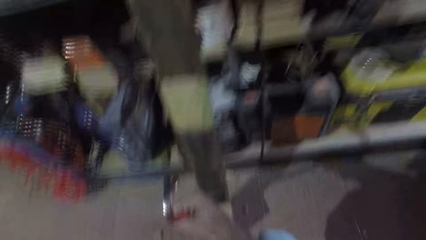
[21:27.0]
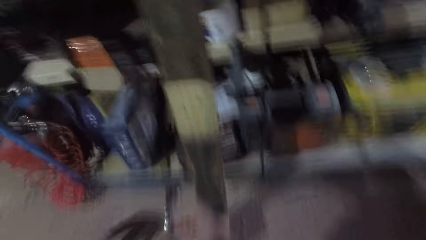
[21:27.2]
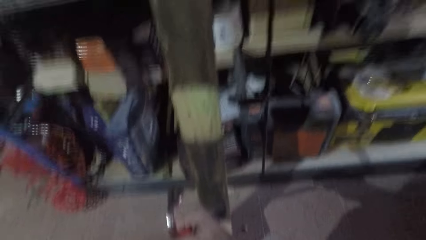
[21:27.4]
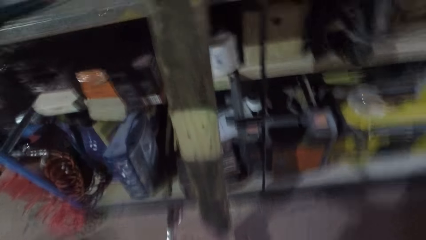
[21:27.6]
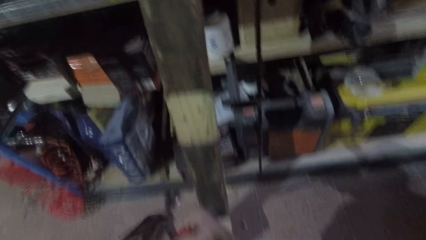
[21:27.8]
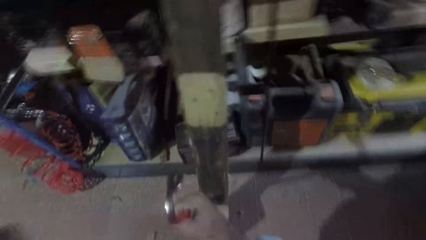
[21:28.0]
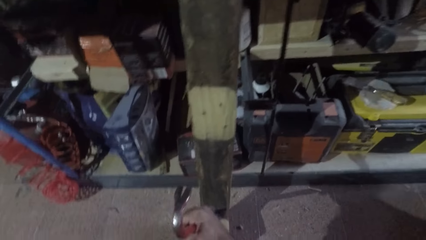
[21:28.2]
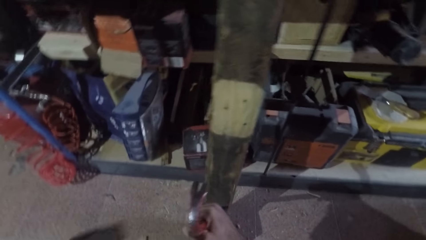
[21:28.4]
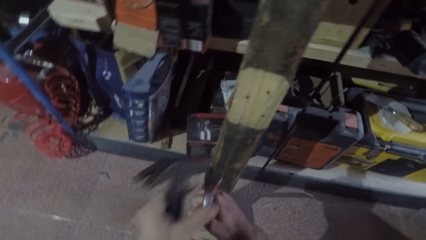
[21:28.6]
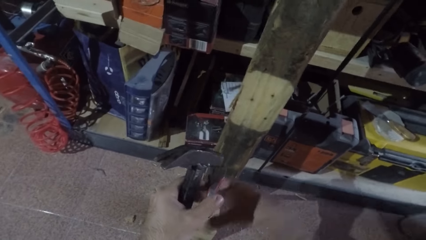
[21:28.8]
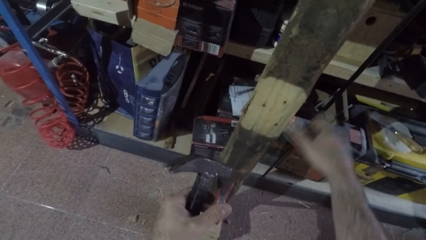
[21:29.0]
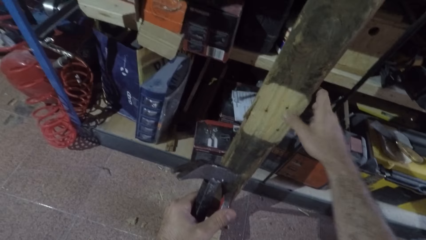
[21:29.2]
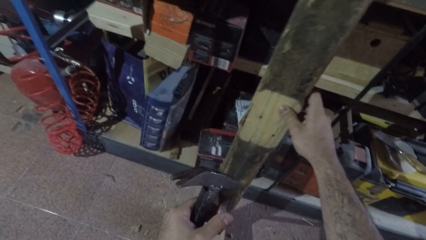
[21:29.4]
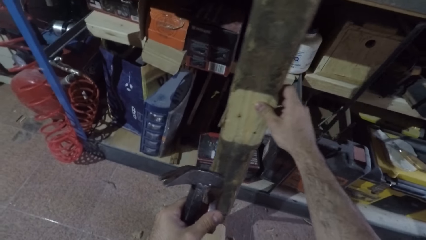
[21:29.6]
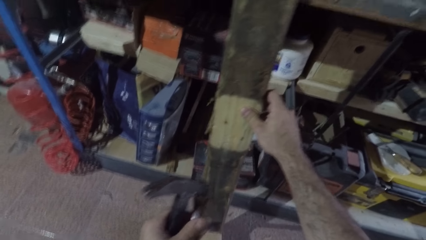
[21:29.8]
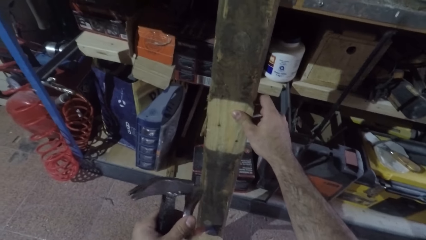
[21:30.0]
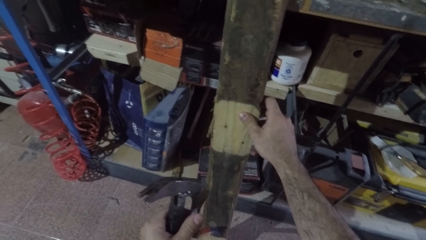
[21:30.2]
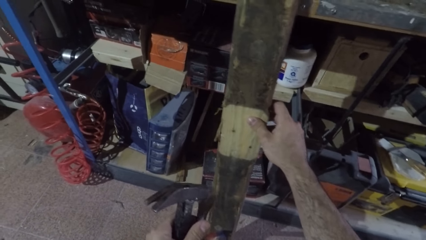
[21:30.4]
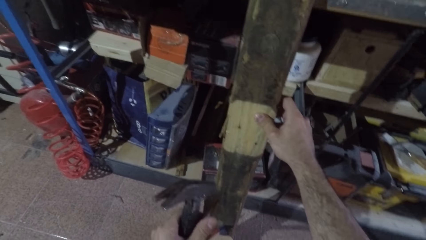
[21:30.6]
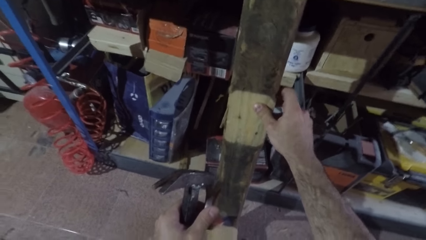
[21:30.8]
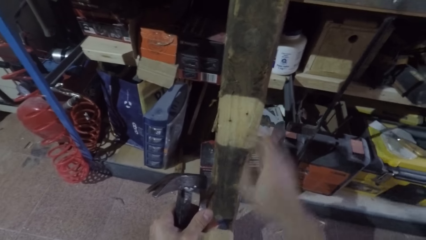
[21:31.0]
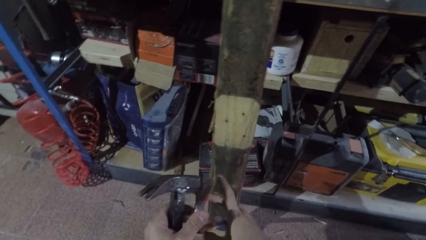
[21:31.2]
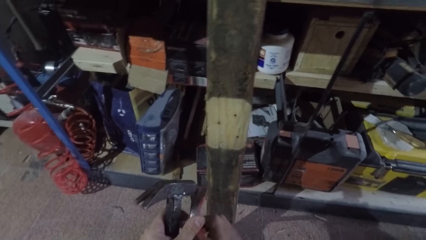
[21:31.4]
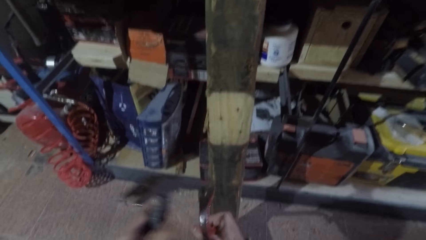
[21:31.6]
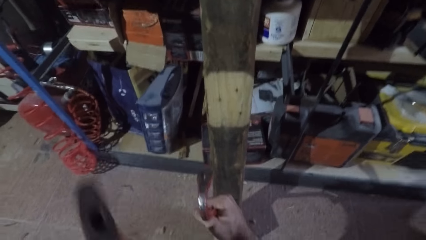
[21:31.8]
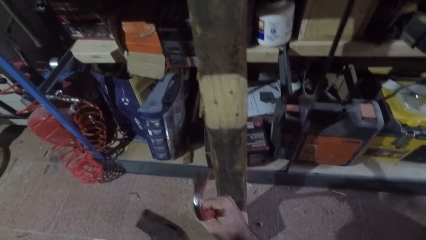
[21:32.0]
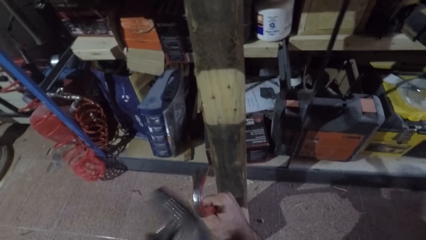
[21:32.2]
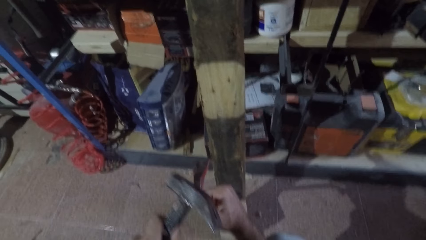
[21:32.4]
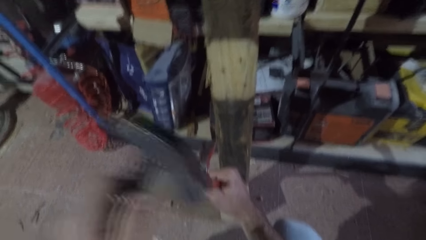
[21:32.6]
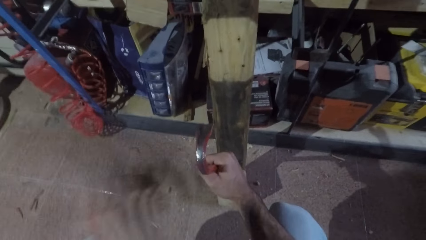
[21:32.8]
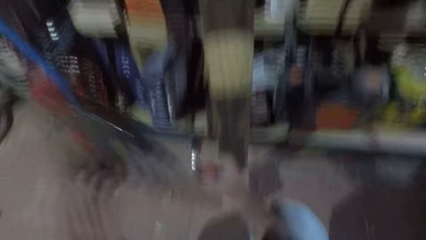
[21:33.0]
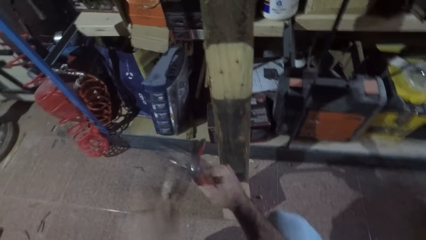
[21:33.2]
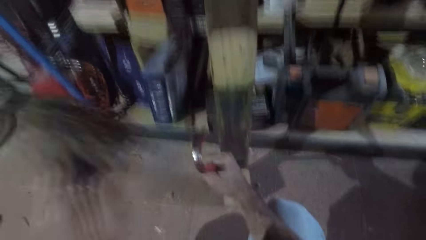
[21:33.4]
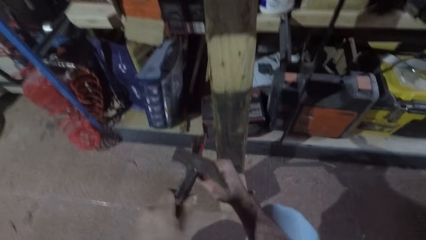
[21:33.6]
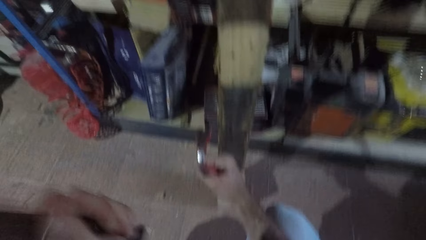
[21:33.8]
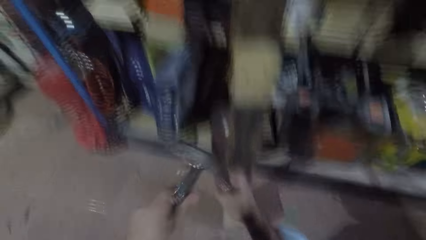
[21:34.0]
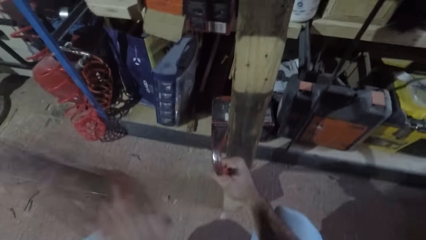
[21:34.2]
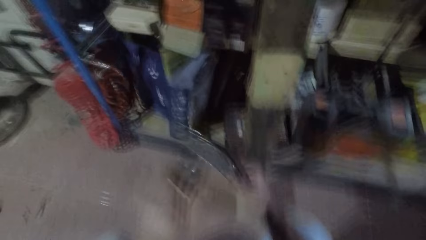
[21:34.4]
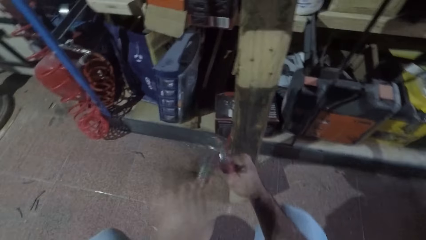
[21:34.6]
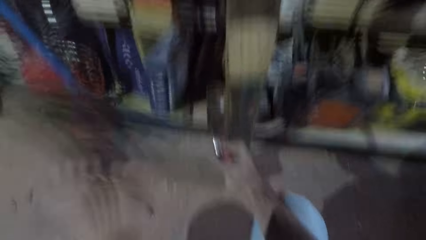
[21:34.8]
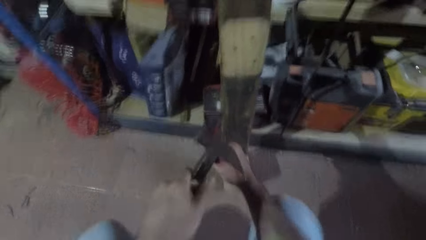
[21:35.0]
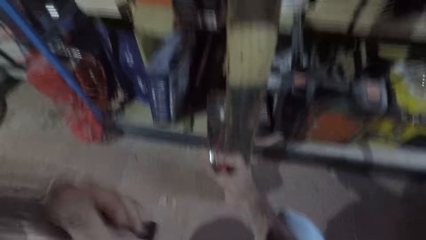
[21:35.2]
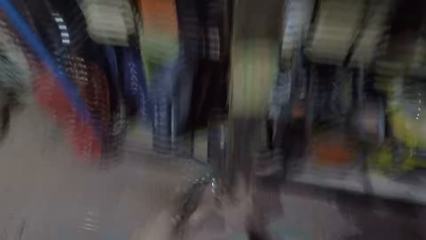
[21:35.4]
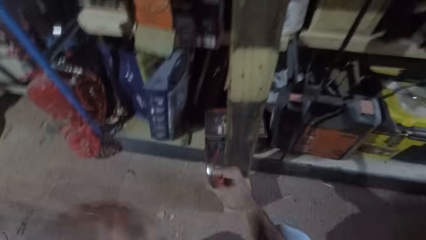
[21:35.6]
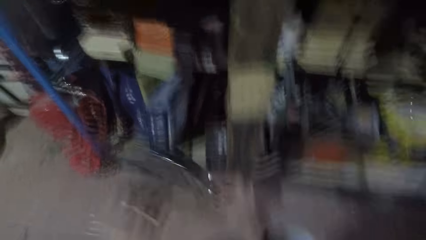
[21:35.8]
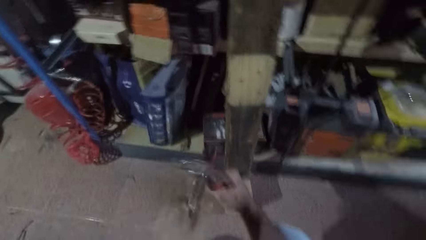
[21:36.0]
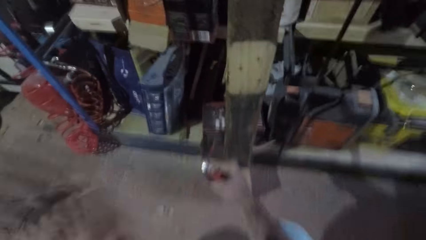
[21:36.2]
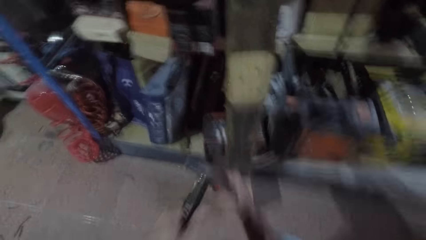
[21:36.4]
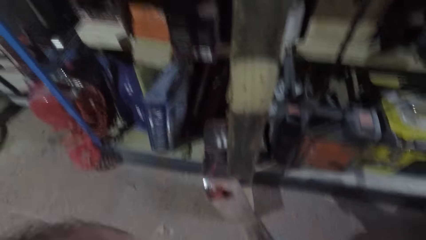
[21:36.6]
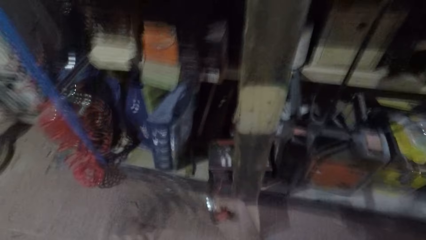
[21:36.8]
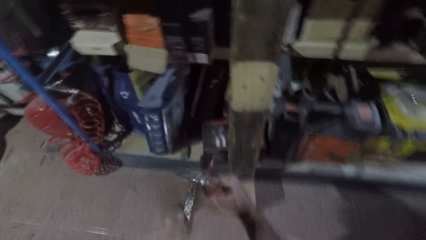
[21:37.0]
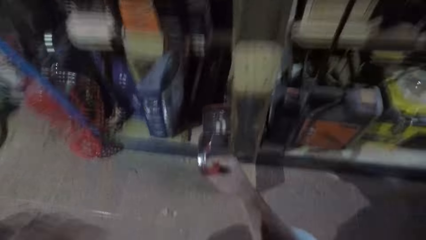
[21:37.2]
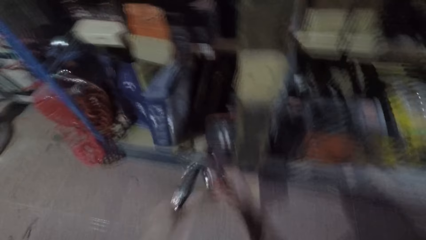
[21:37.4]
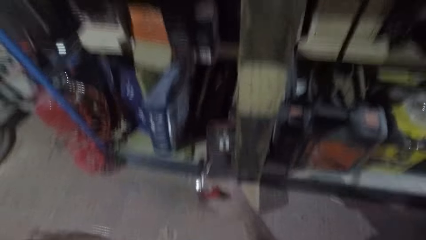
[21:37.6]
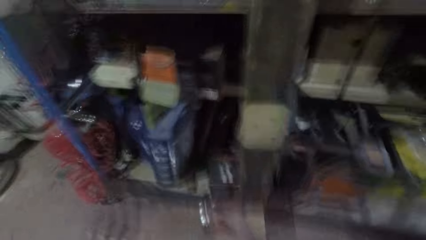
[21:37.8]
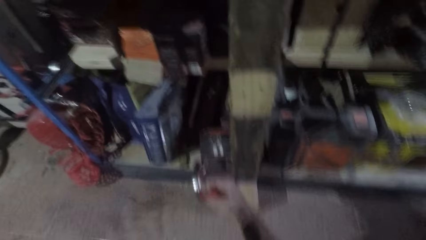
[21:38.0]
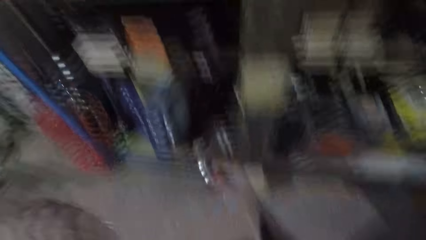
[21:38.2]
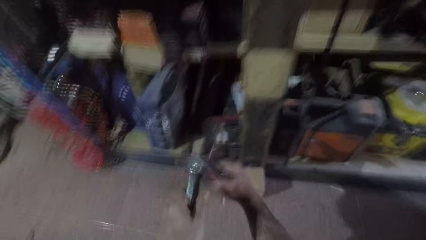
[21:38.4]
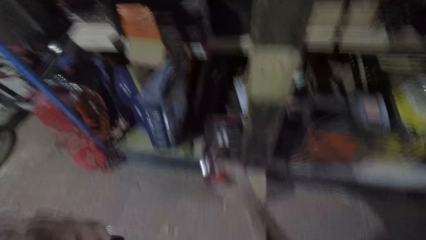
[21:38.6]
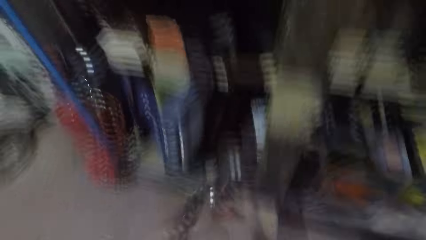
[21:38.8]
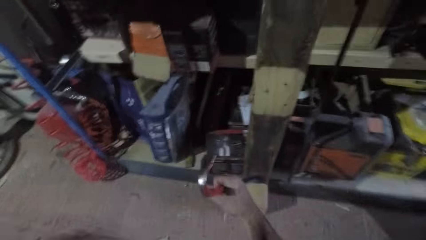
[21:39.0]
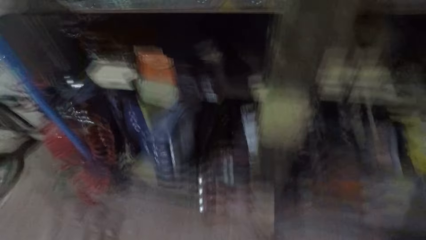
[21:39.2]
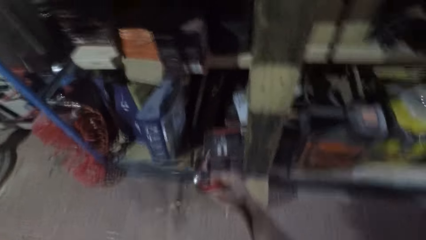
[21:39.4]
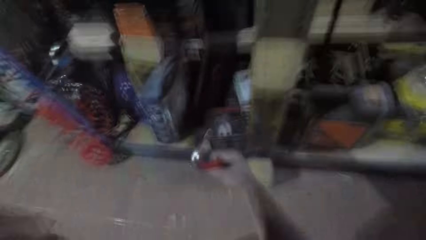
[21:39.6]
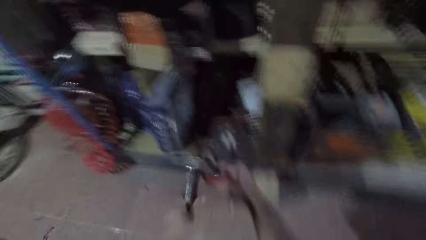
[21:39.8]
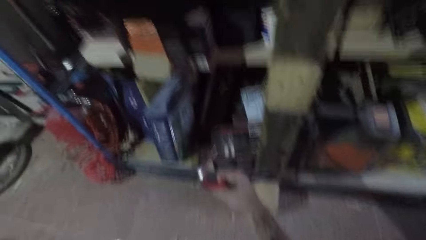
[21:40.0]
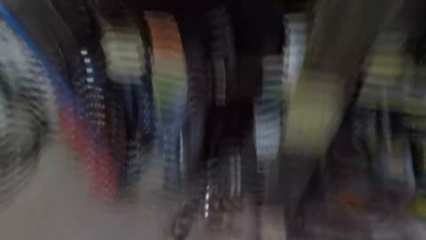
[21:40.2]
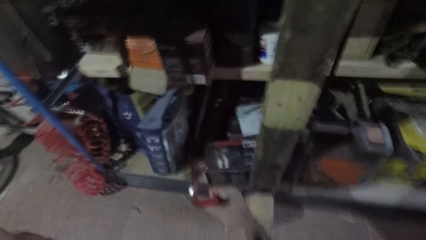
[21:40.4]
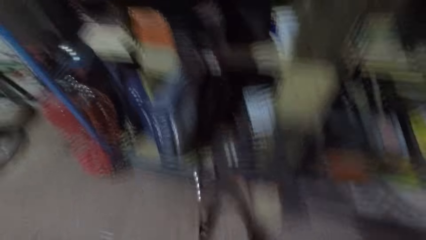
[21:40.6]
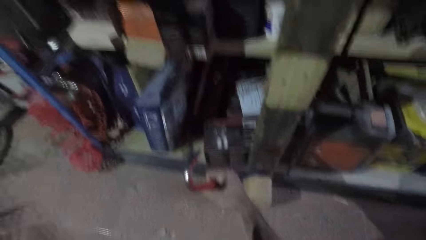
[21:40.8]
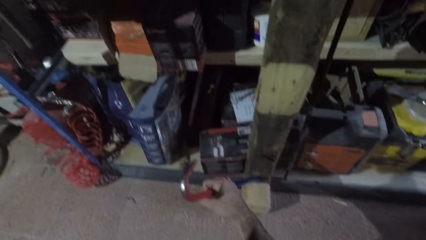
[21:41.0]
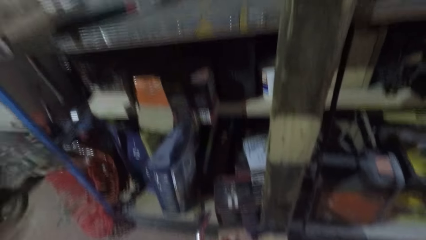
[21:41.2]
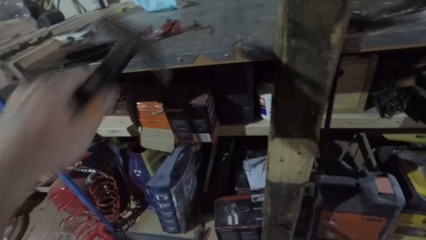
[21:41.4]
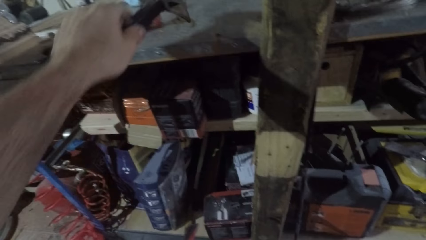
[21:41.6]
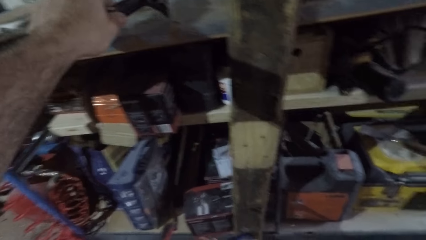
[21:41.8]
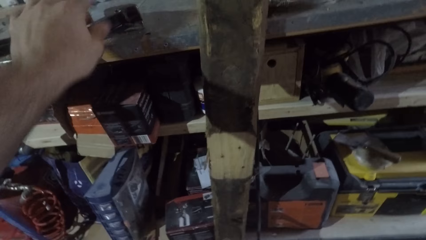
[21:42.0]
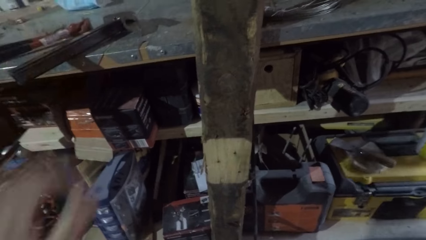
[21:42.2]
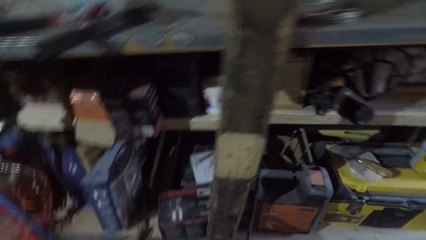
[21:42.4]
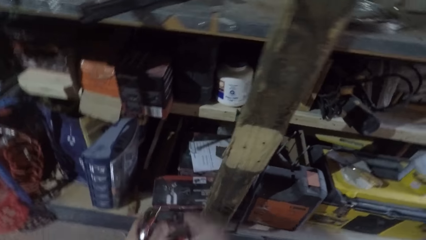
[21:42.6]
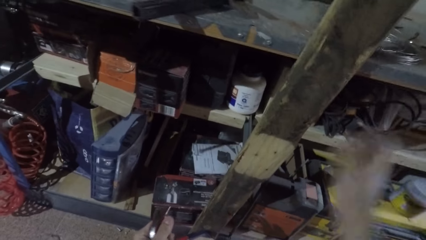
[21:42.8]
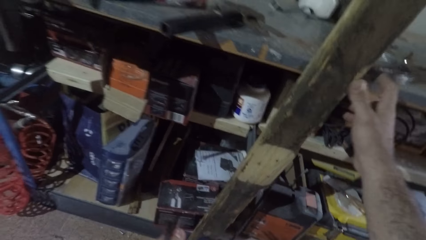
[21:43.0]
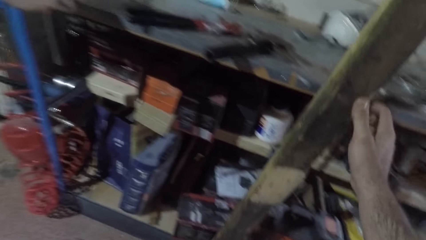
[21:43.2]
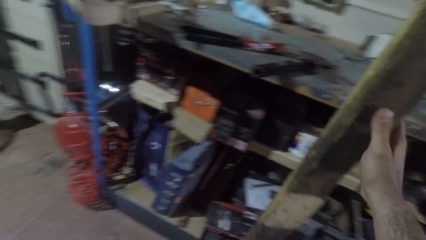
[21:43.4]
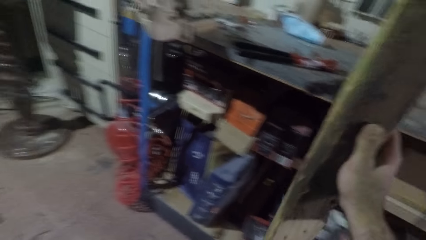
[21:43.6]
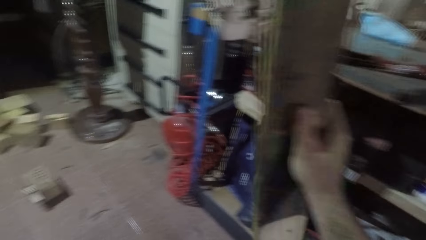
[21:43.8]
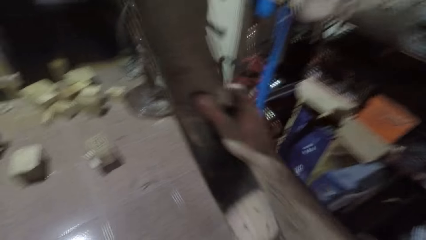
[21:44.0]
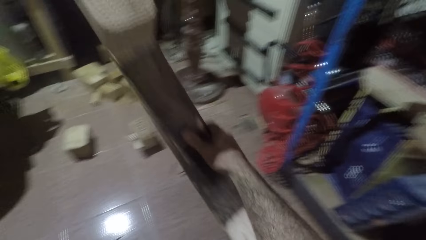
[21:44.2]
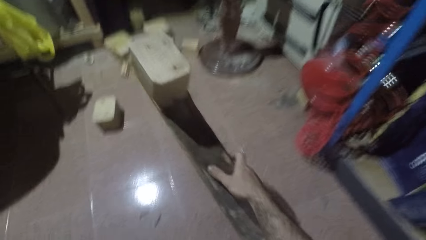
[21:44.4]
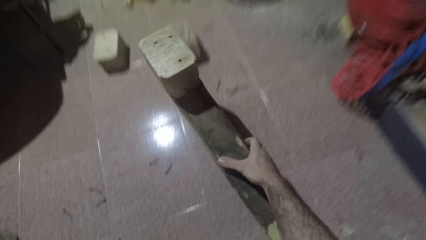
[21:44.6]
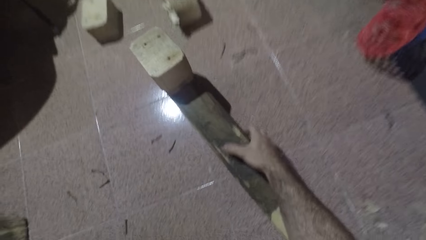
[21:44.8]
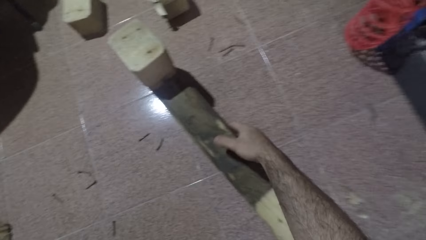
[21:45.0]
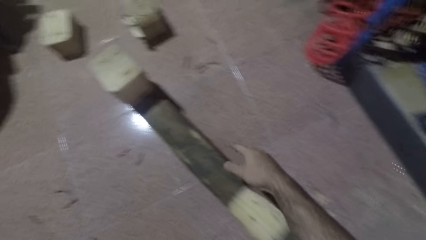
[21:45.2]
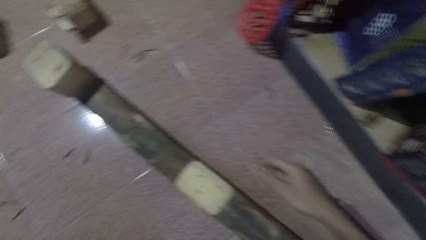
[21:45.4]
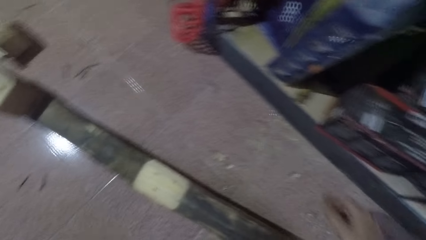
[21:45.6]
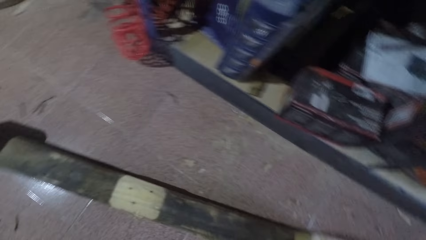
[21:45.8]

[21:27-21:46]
The camera wearer stops hitting the crowbar. They hold the crowbar and the hammer with one hand. They adjust the lumber with the right hand. They hold the crowbar with the right hand. They continue hitting the crowbar. They stop hitting the crowbar. They put the hammer on the shelf. They lay the lumber down on the floor.
